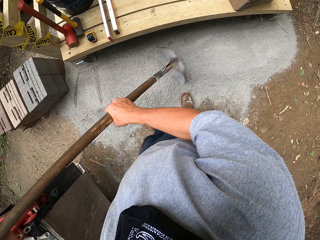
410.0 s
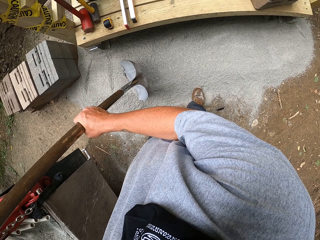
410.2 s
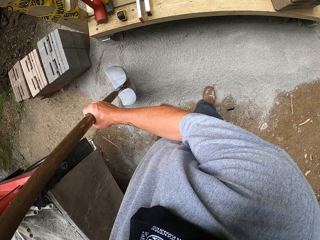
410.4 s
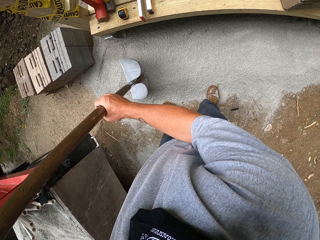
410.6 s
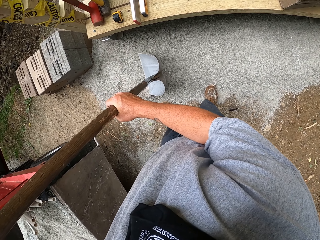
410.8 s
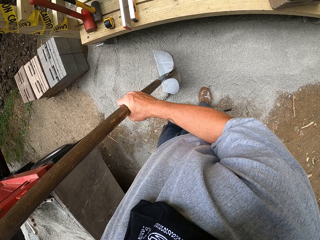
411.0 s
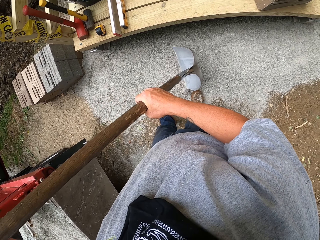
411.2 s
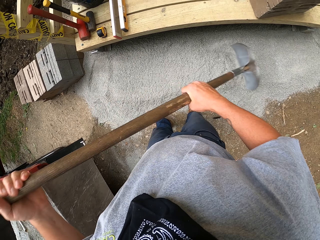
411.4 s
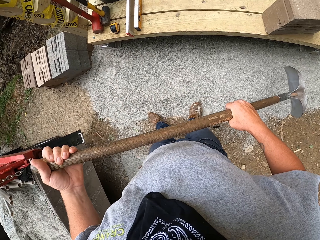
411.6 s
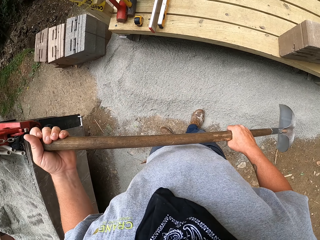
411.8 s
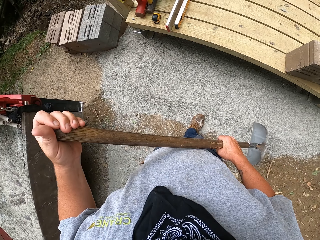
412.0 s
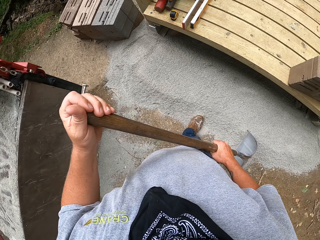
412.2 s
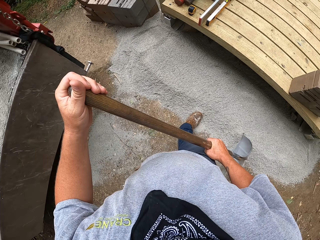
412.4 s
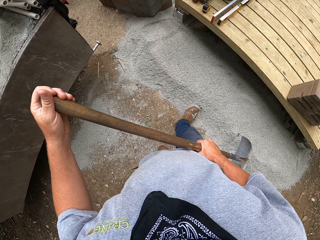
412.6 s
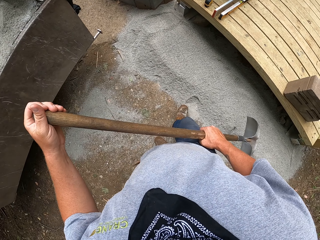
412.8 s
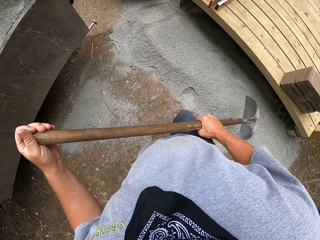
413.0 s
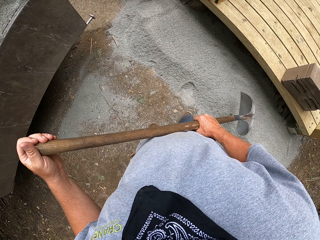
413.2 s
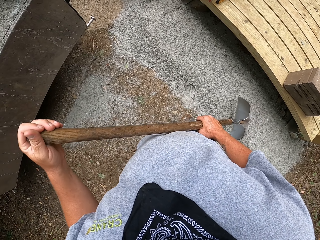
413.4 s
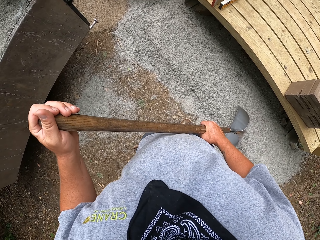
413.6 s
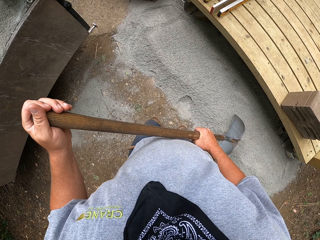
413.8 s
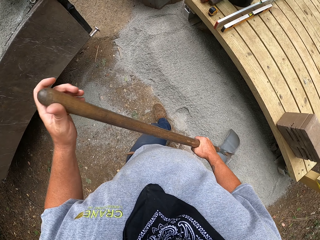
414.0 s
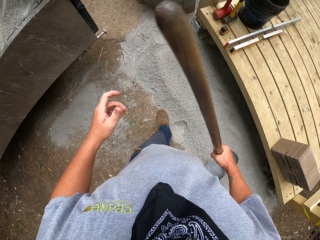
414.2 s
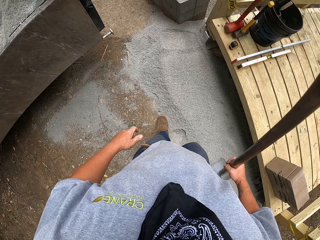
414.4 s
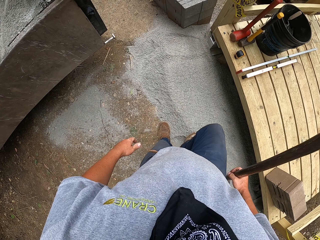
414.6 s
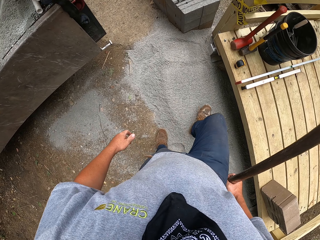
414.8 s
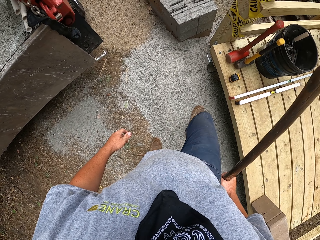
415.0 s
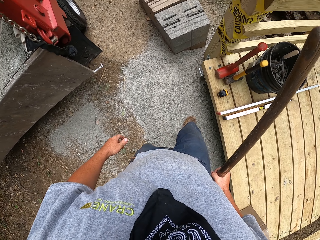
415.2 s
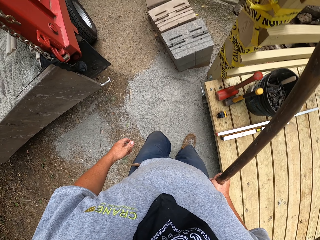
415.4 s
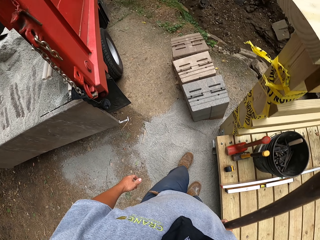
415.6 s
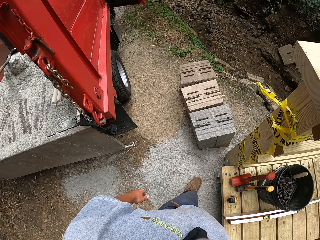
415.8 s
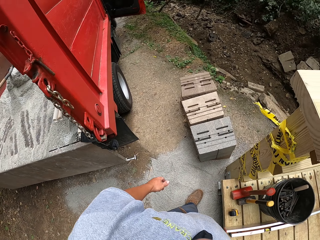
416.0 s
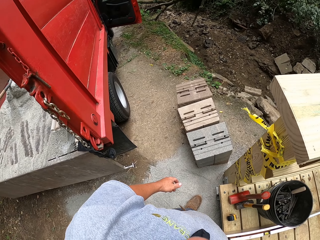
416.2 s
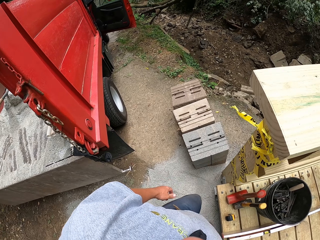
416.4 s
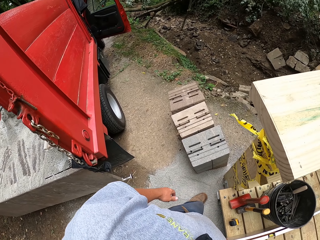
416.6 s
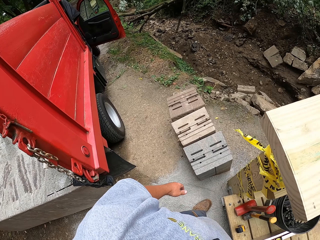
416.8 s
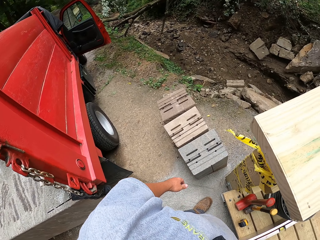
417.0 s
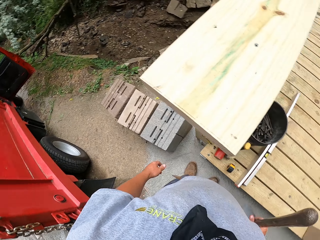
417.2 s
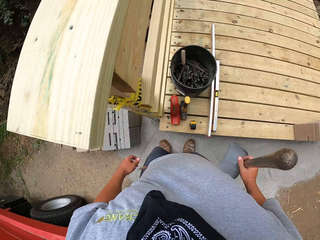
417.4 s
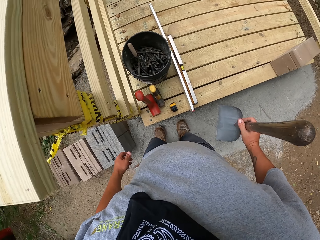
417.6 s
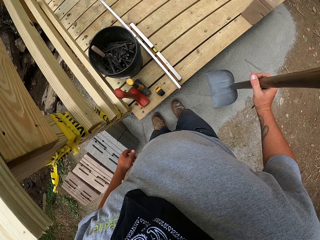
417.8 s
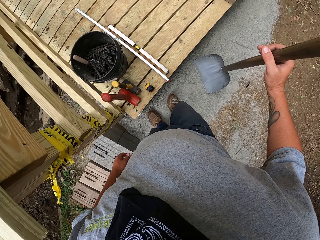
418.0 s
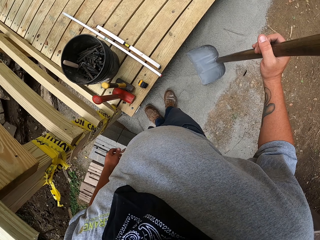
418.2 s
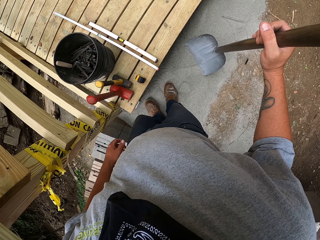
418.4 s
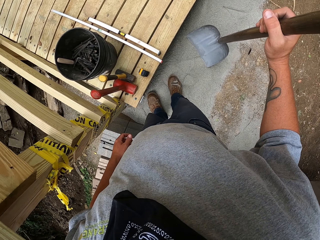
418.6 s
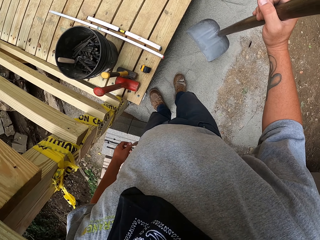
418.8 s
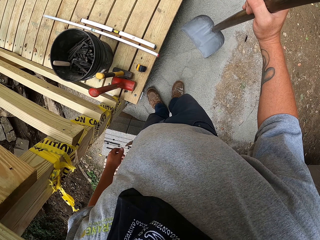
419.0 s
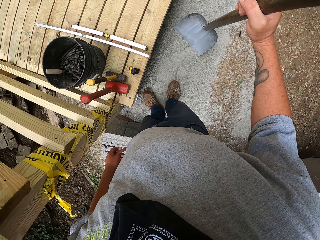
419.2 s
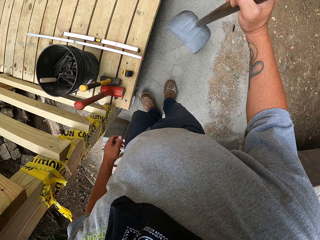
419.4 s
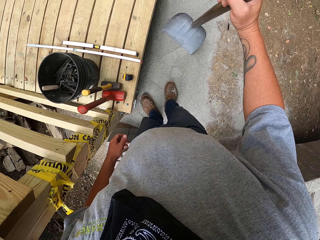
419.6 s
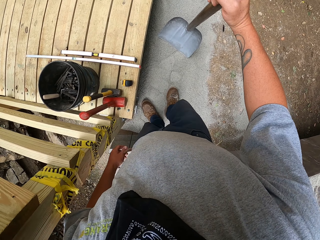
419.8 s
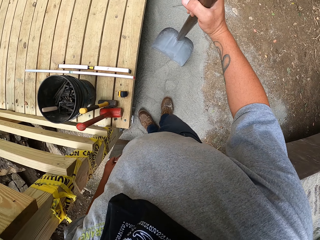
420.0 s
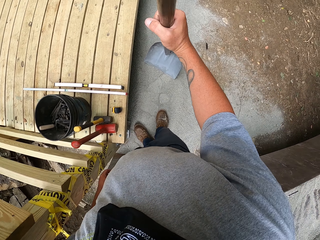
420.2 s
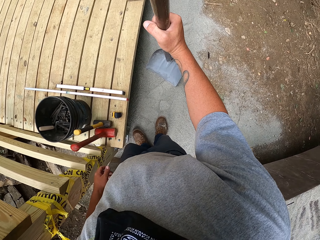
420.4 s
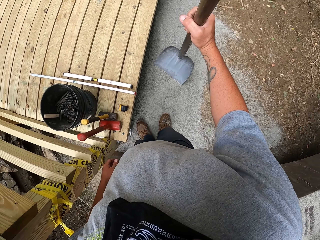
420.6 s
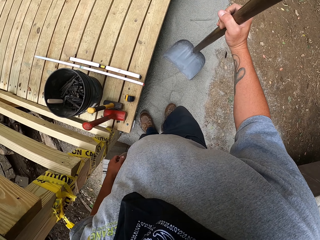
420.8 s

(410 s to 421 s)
The camera wearer presses the sand on the ground with his legs.

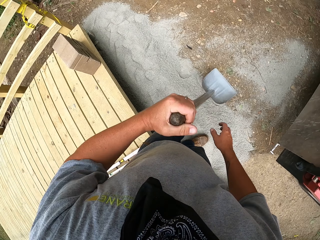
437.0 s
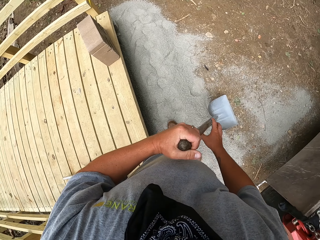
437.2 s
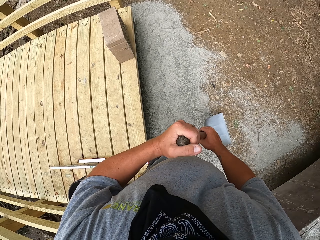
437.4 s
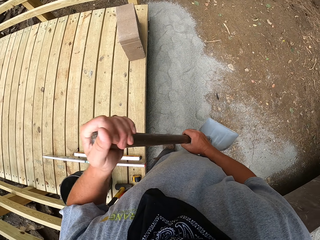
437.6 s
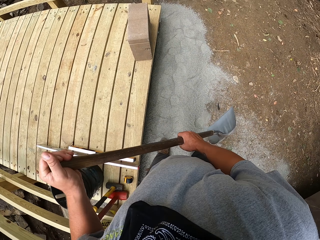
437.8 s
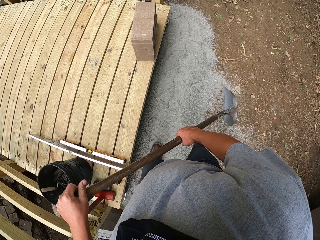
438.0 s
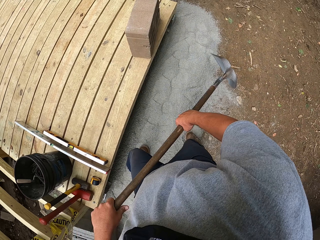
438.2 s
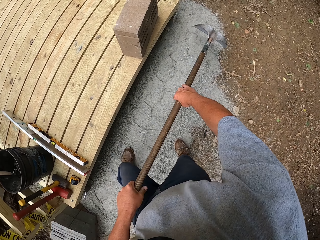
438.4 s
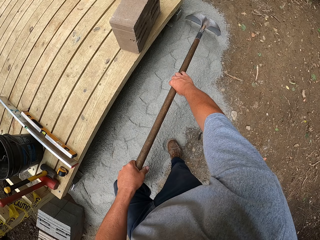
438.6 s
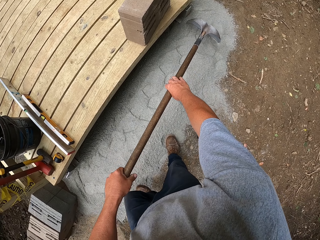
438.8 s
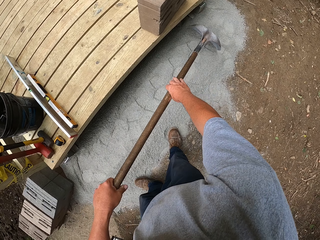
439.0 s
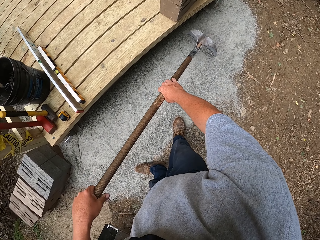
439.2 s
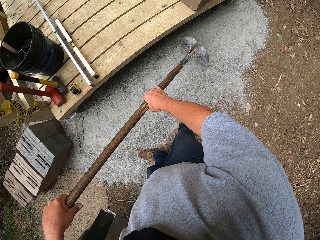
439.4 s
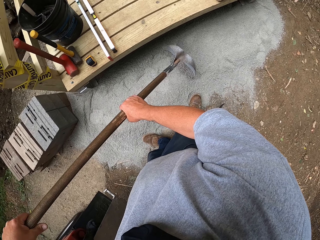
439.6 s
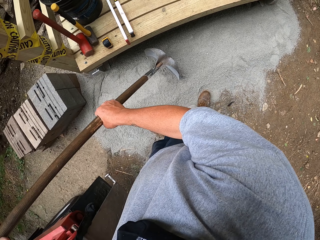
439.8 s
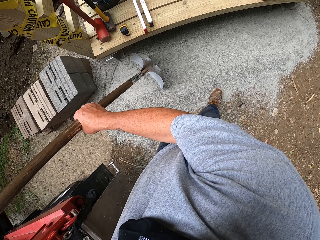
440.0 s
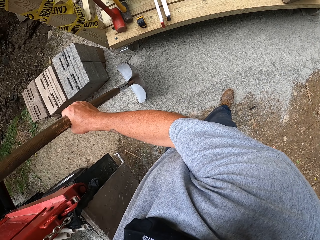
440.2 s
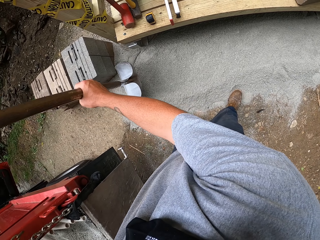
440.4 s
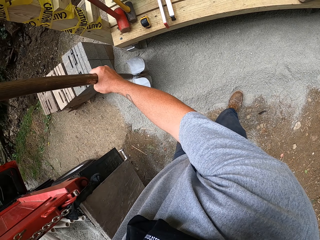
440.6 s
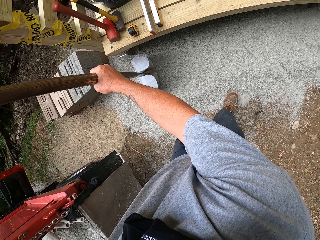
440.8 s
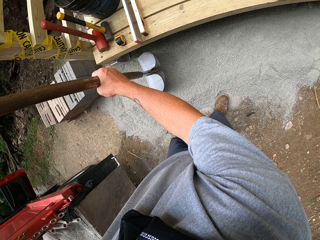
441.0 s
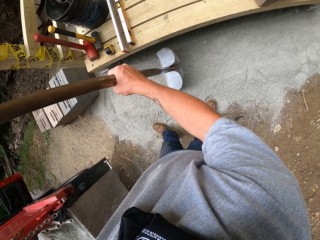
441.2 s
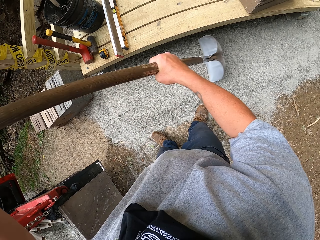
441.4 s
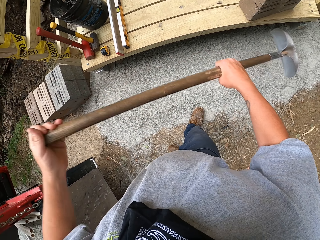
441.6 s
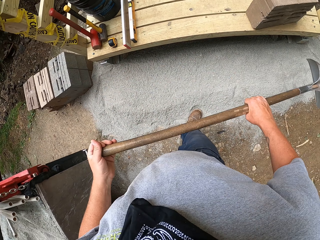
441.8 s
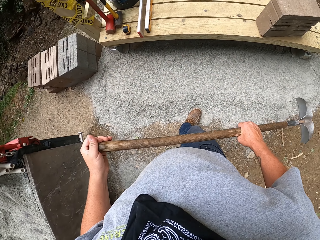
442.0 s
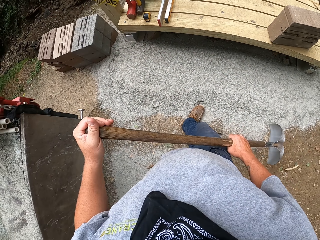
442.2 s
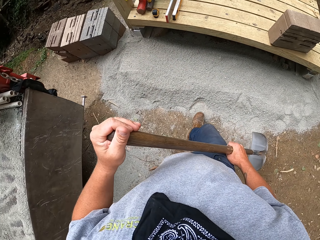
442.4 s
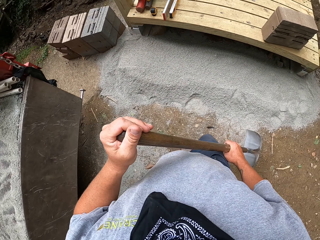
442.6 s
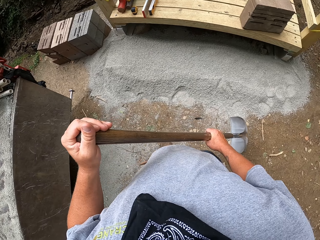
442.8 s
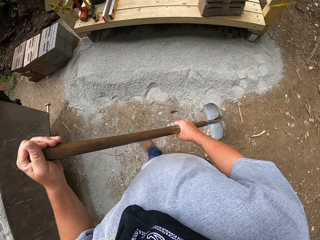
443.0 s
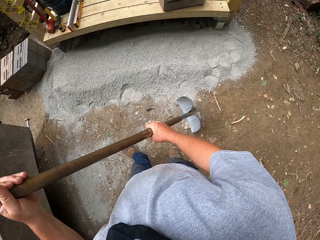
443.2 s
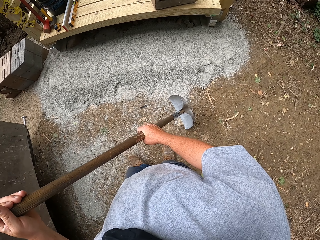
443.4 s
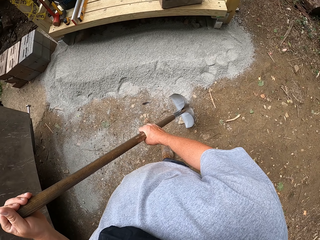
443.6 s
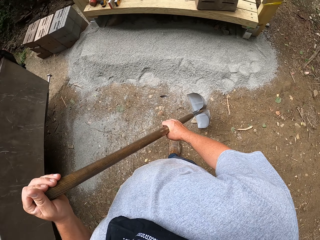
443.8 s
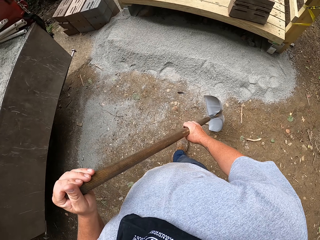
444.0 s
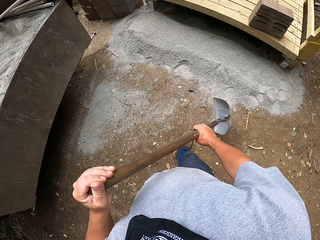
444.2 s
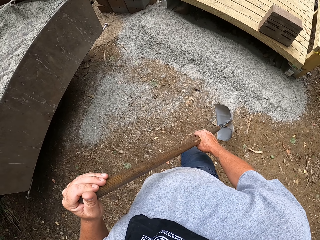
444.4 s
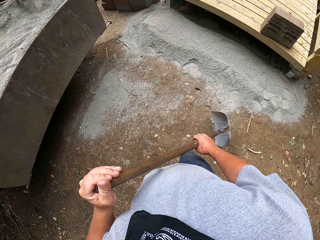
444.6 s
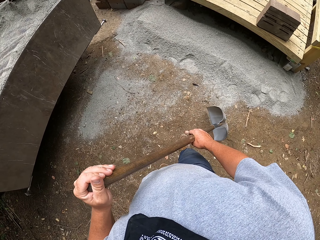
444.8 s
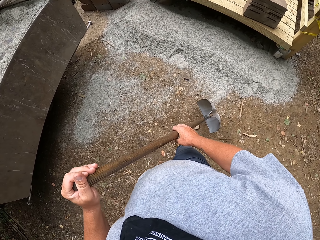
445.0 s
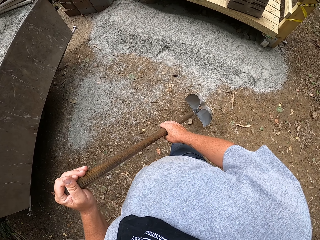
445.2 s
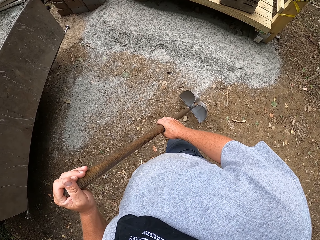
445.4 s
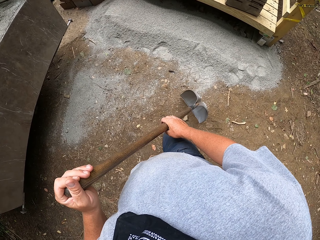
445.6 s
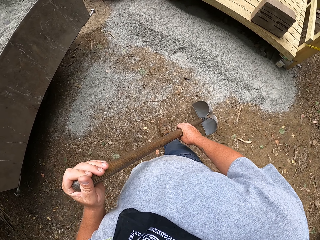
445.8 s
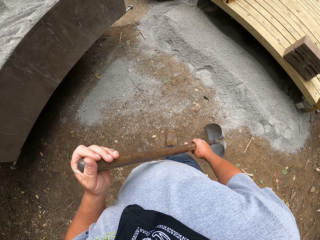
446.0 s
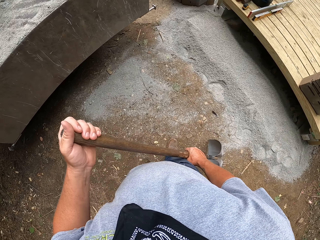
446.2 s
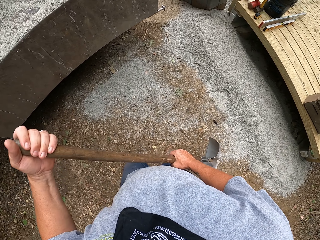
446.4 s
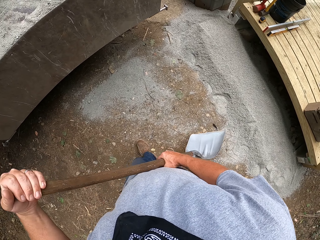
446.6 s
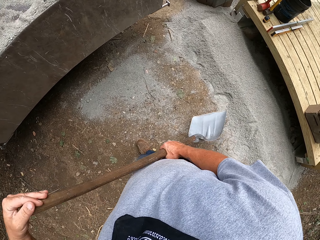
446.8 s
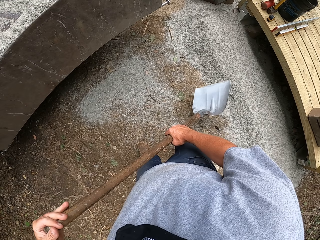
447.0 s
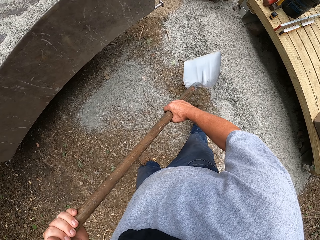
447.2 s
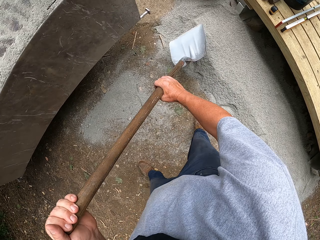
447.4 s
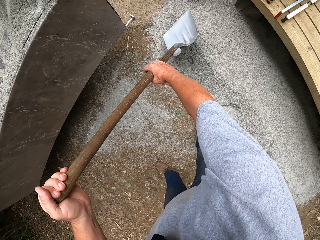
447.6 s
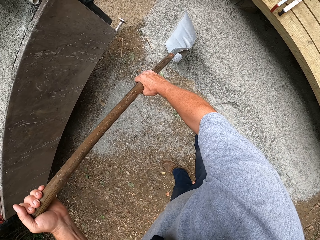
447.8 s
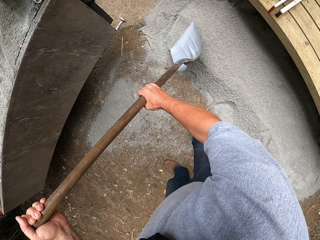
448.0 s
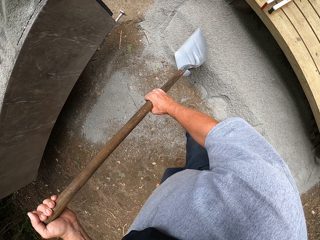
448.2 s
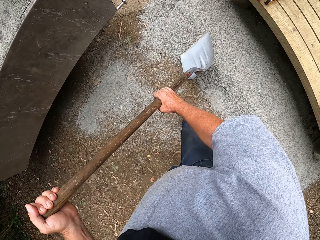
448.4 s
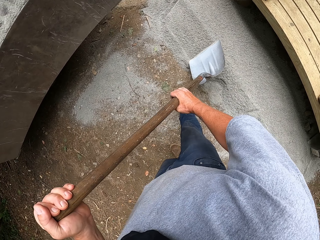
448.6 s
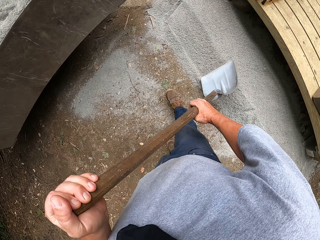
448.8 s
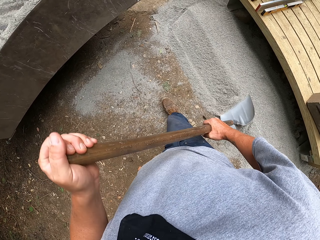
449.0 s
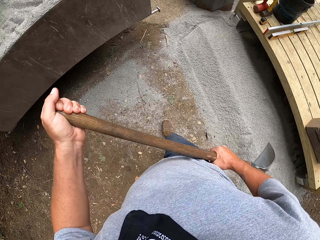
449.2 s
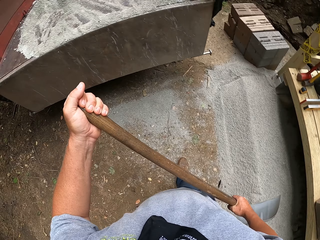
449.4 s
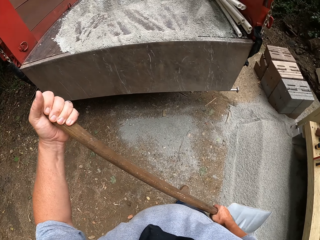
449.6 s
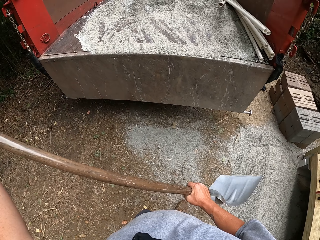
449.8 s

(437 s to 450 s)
The camera wearer levels soil on the ground using a spade. They stop to level the soil. They level the soil using the spade.
